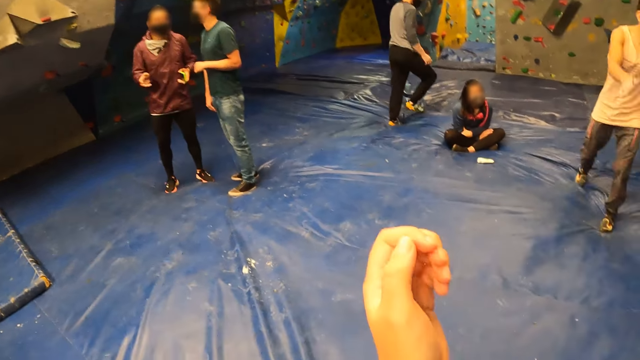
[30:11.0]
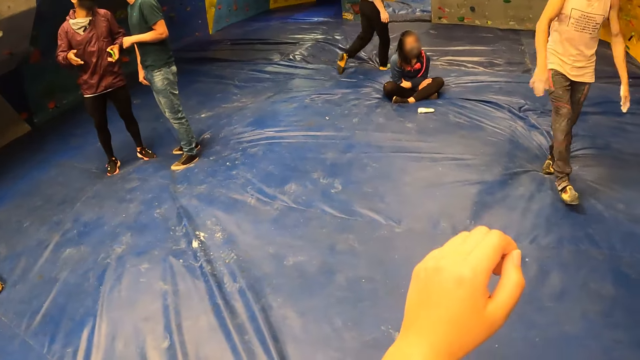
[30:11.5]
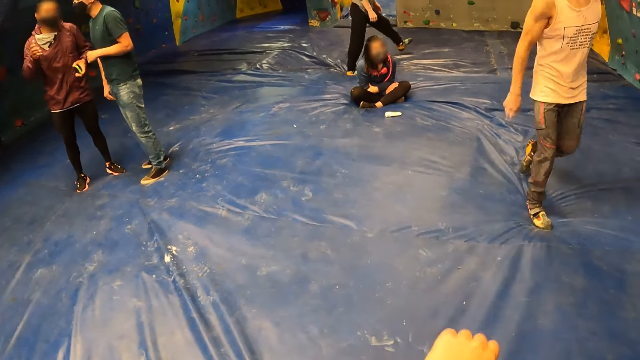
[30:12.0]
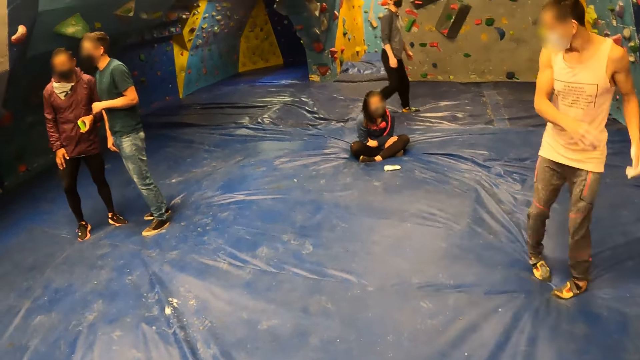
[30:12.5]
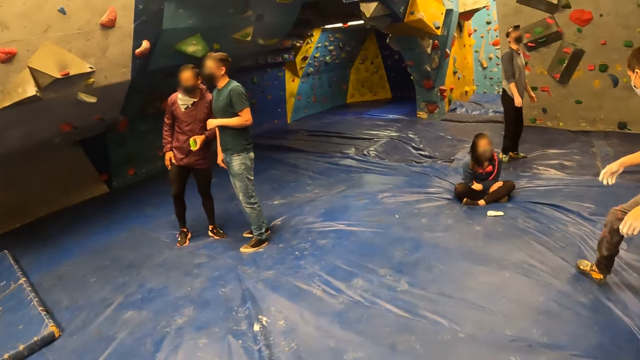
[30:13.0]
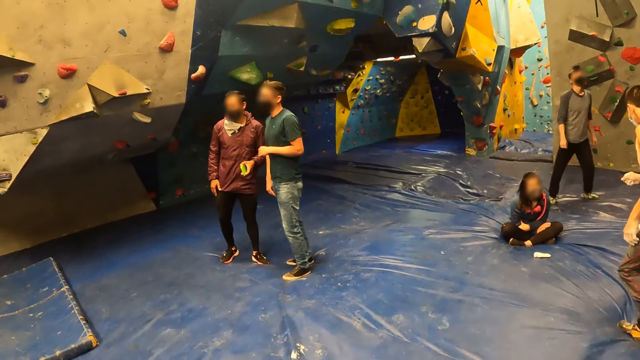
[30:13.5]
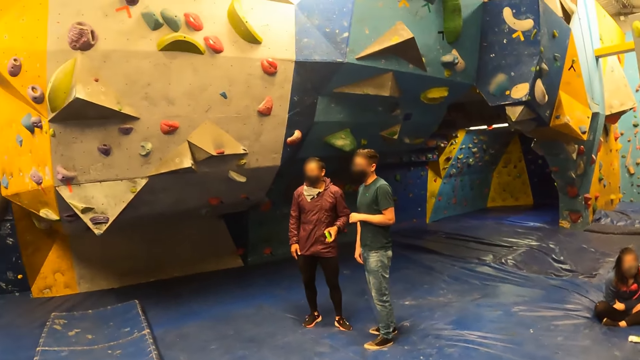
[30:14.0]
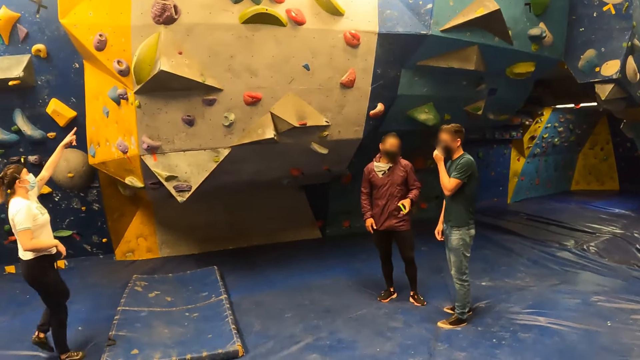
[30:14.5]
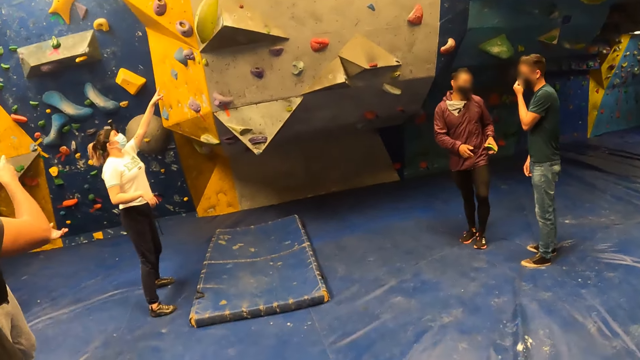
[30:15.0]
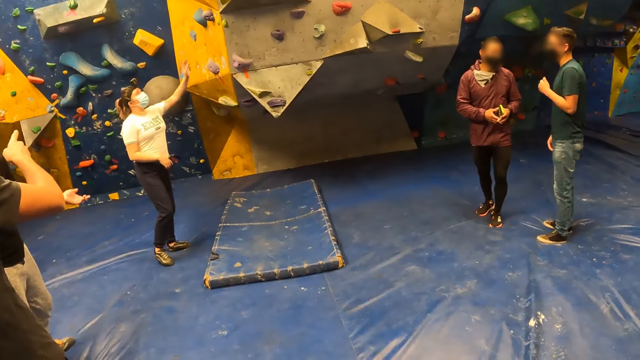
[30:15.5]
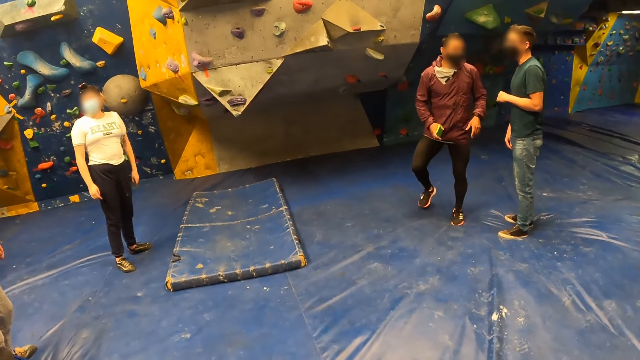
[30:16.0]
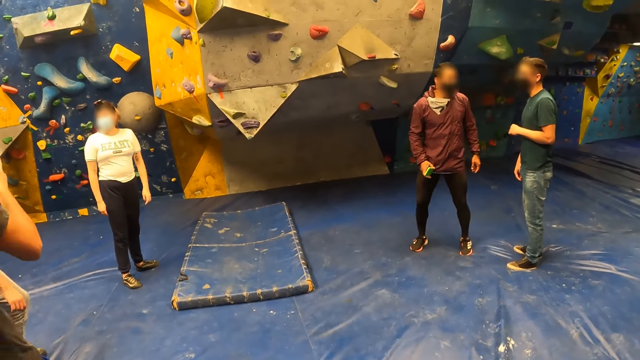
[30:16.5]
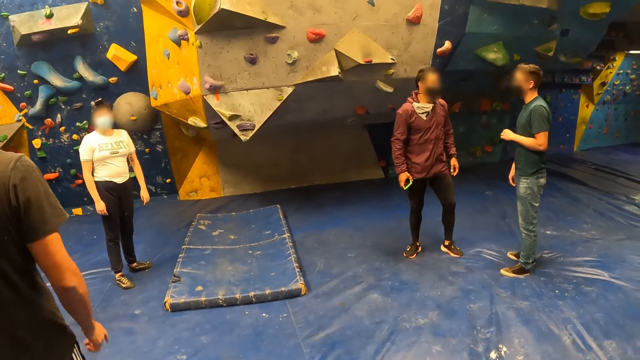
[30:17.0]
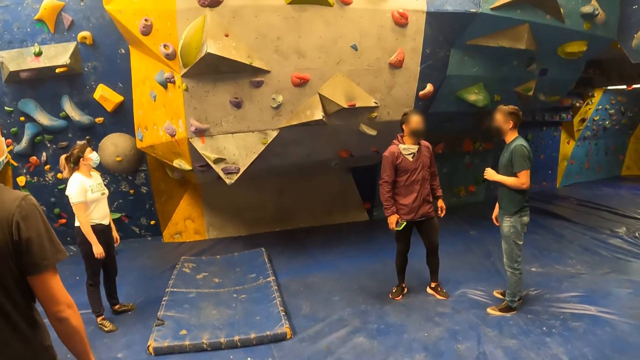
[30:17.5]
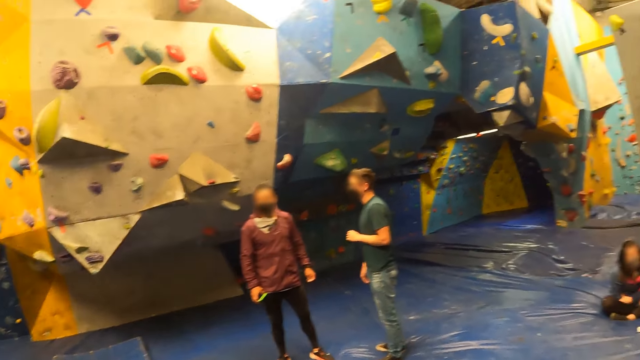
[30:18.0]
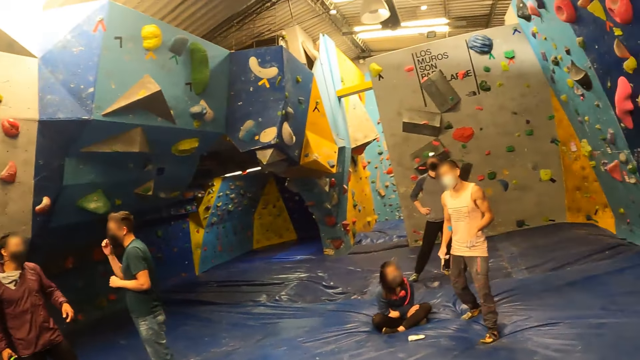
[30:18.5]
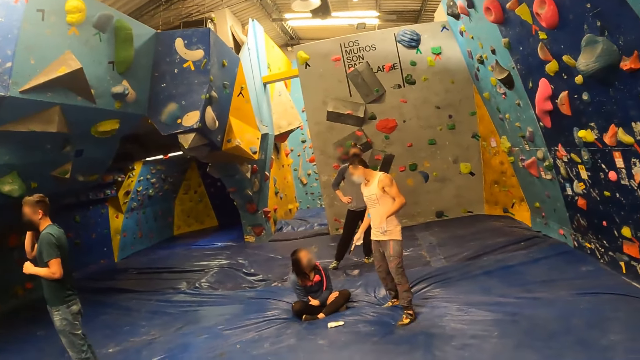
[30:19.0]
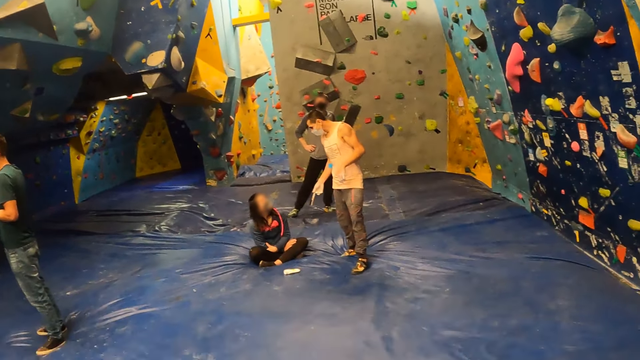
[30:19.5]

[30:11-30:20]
The camera wearer moves his hand. A lady sits on the mat. A man moves to the lady. A woman points her left hand towards a slab climbing wall. The woman stands in front of a rock wall.

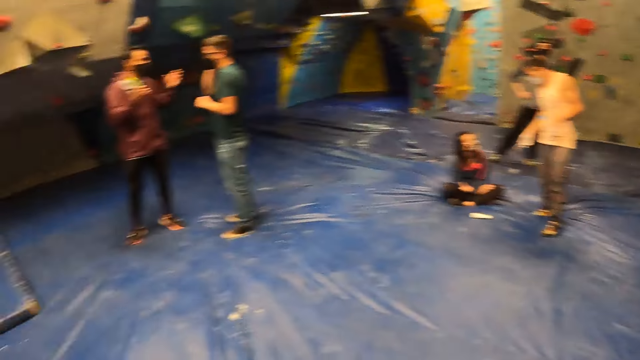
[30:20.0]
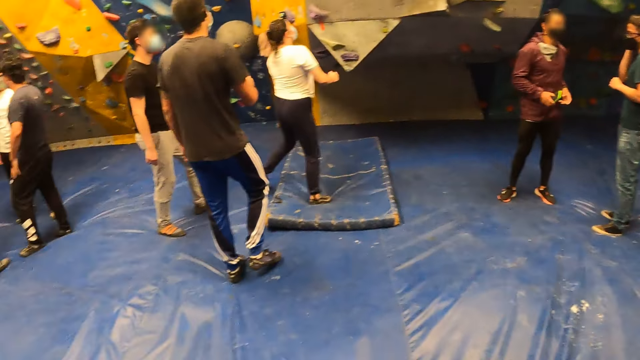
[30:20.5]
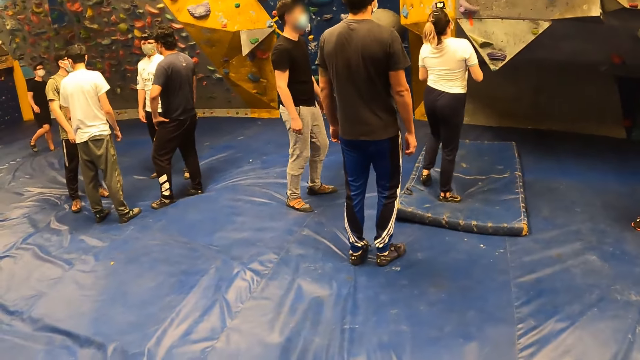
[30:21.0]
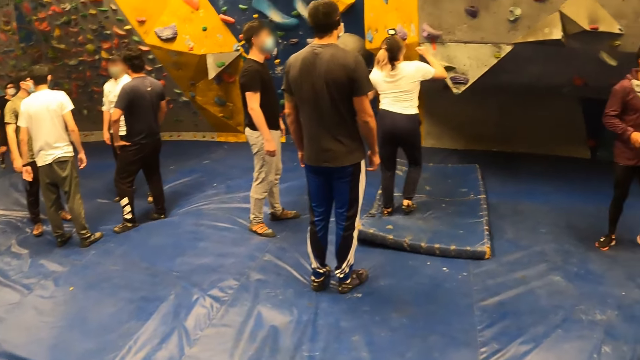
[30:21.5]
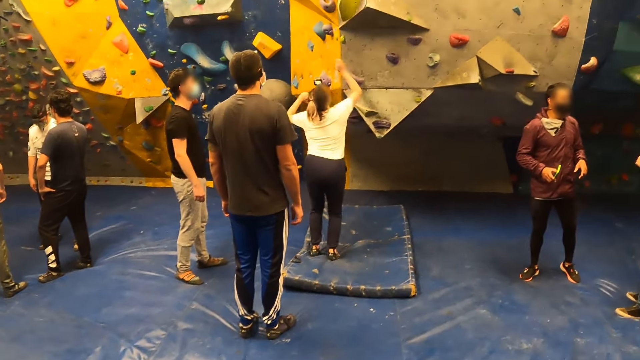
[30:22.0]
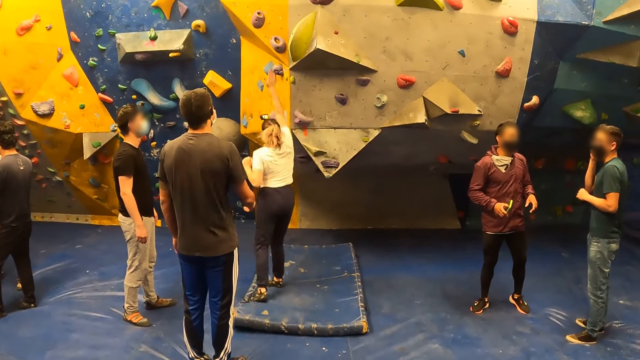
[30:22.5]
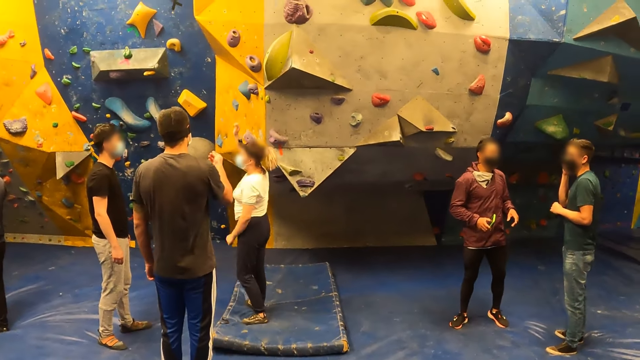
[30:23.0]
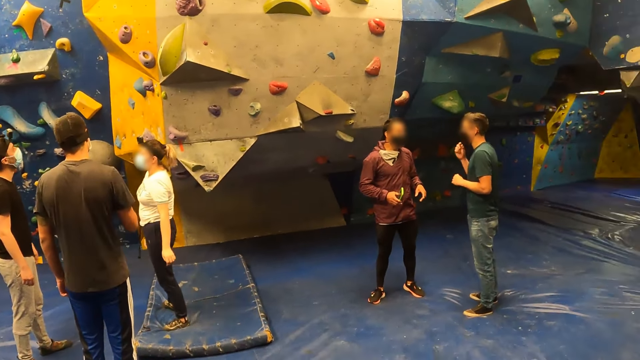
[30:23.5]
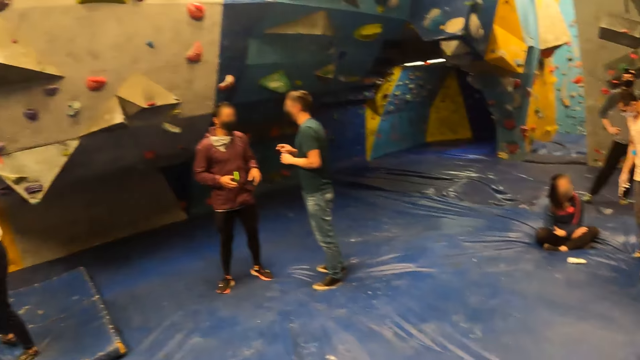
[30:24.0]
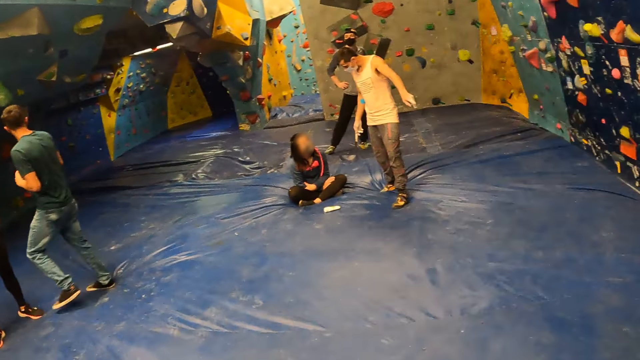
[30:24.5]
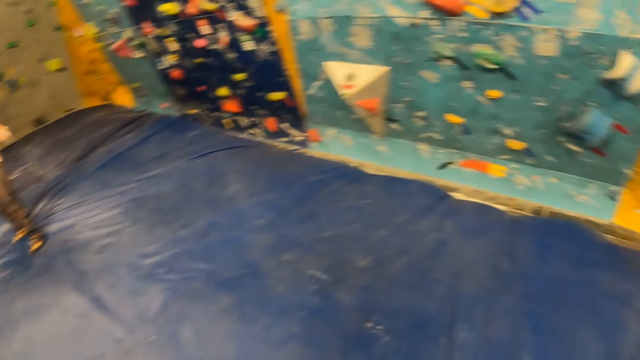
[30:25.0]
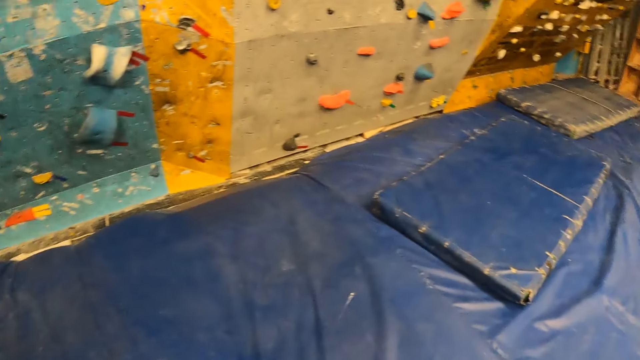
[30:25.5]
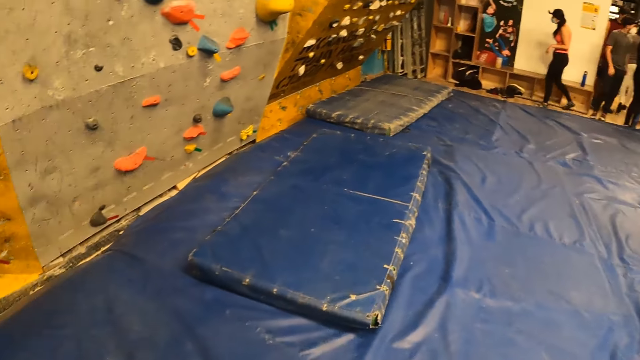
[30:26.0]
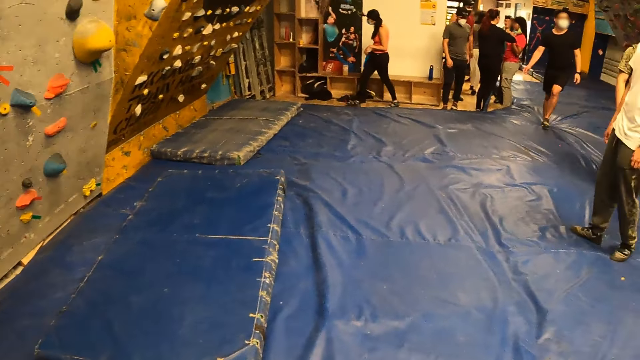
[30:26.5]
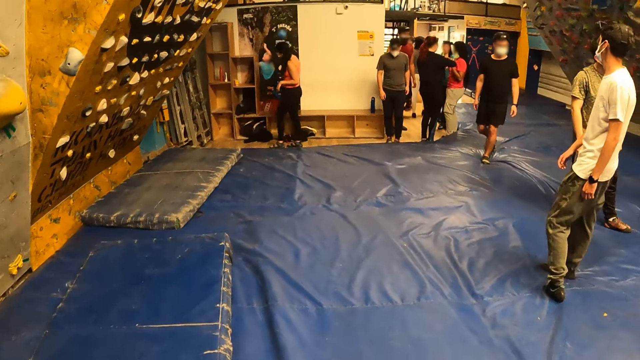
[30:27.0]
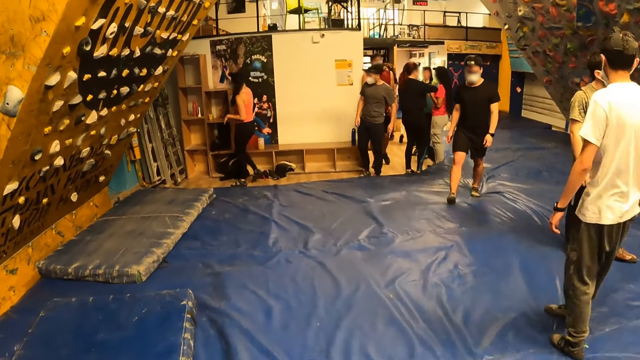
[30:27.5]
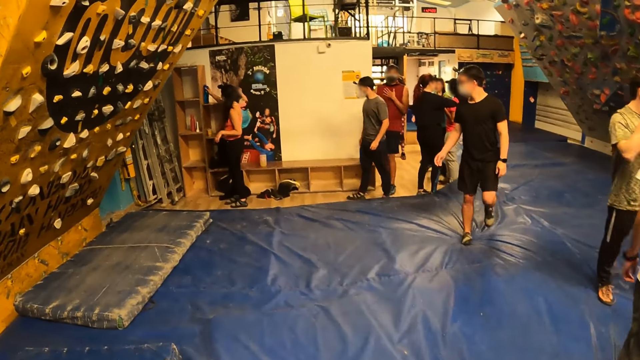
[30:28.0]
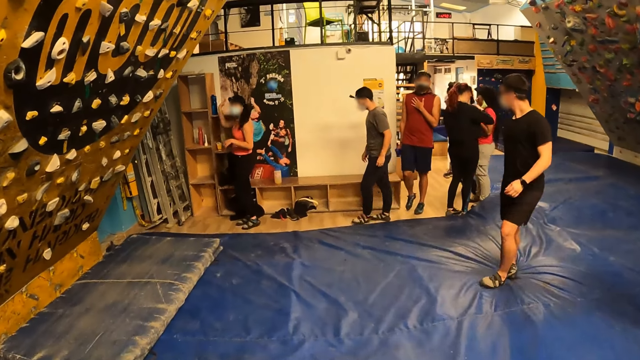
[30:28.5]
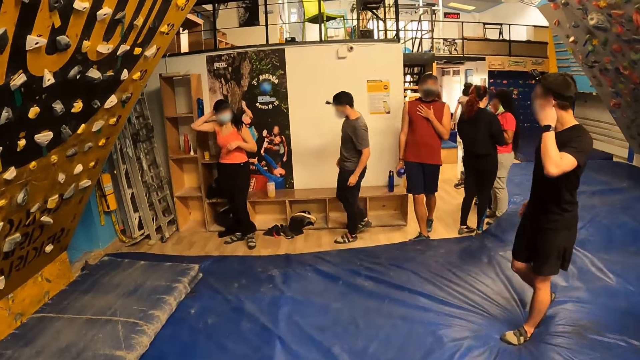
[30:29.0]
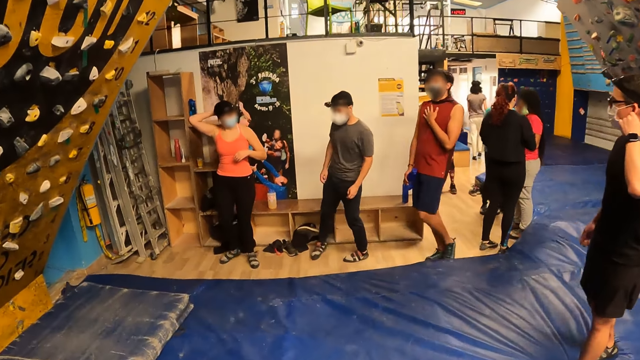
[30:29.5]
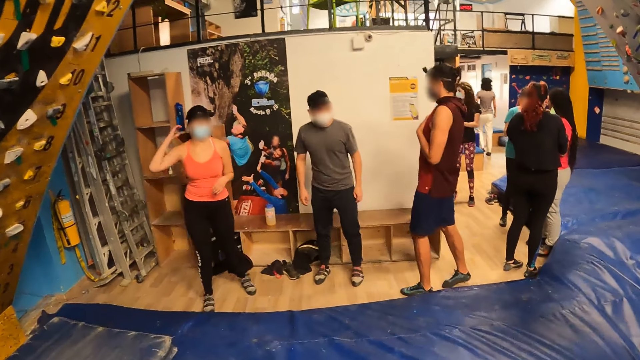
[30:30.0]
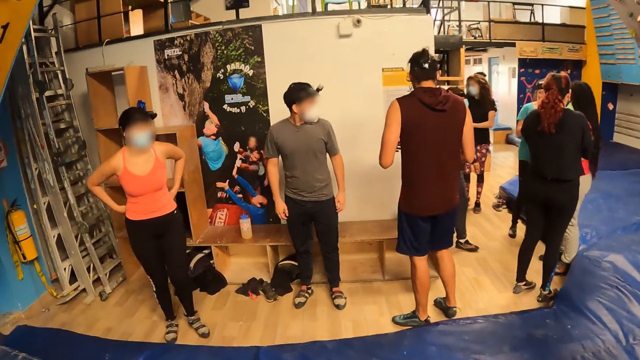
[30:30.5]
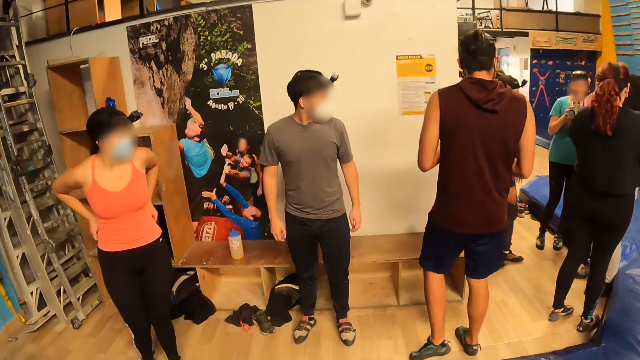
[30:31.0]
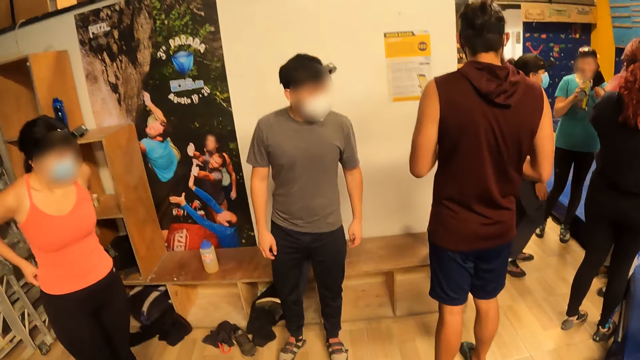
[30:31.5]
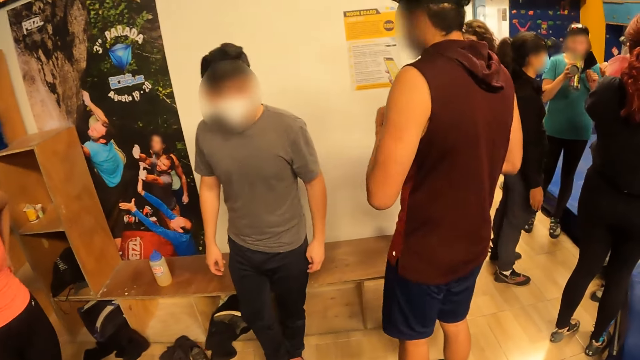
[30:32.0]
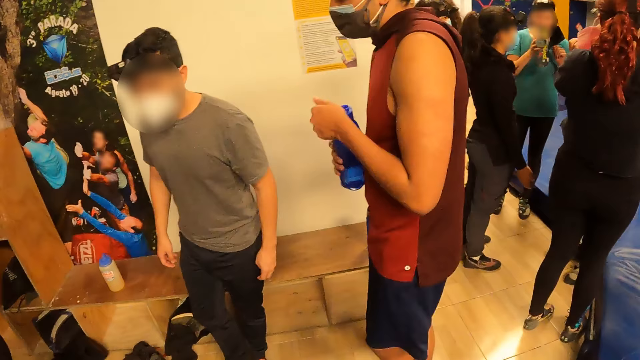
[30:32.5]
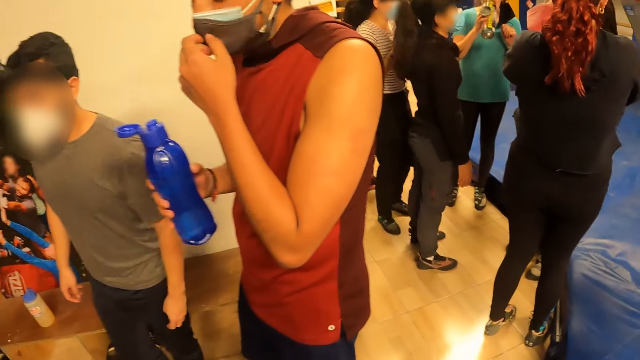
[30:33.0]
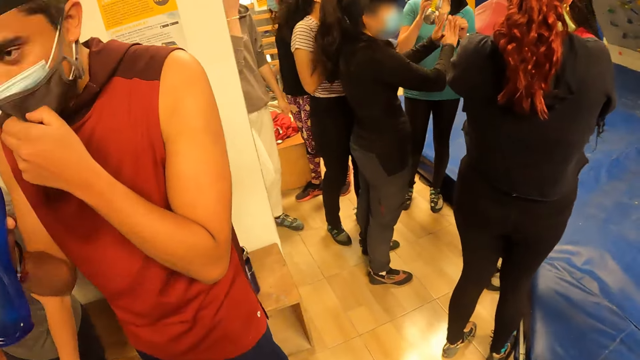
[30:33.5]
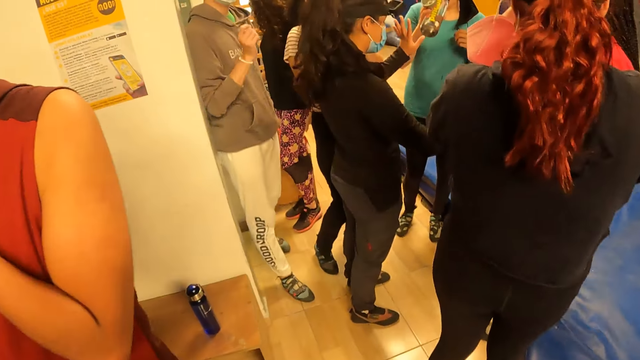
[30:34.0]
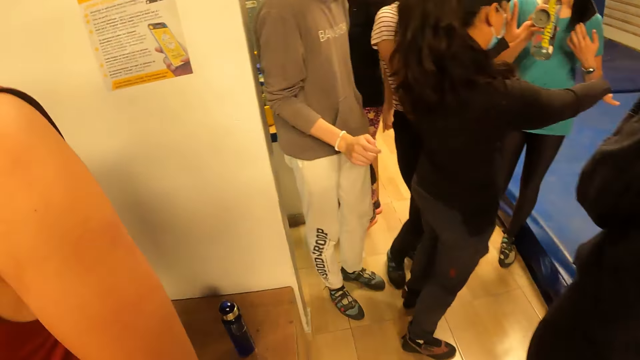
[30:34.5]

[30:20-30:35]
The woman jumps on the rock wall, touches the slab climbing wall with her right hand. The camera wearer walks around the hall. The man opens a bottle with his left hand and adjusts a face mask on his face with his left hand.
